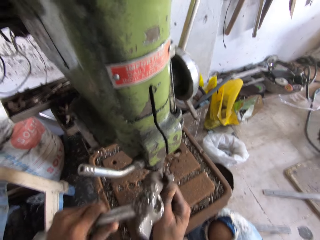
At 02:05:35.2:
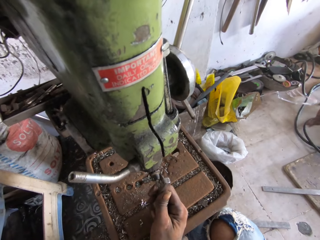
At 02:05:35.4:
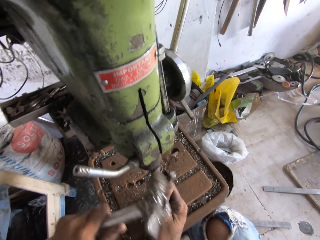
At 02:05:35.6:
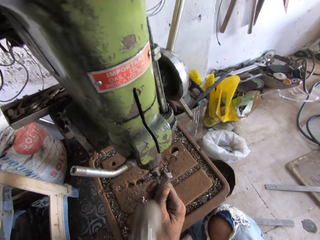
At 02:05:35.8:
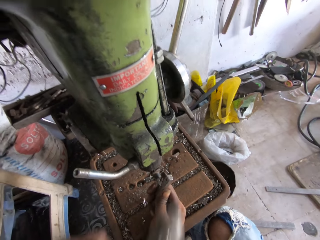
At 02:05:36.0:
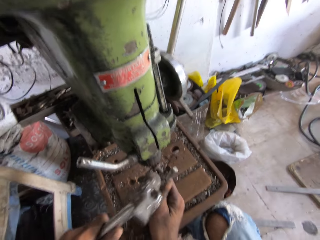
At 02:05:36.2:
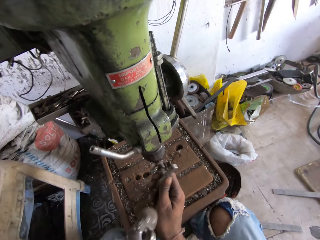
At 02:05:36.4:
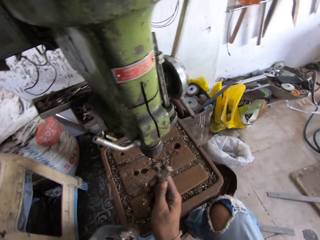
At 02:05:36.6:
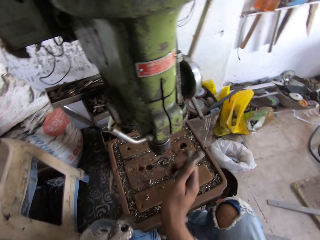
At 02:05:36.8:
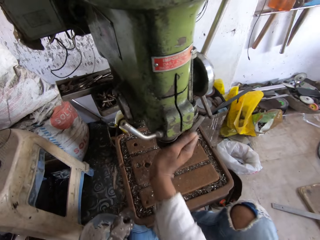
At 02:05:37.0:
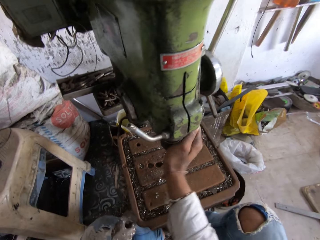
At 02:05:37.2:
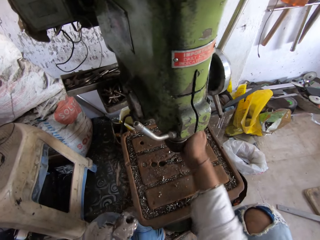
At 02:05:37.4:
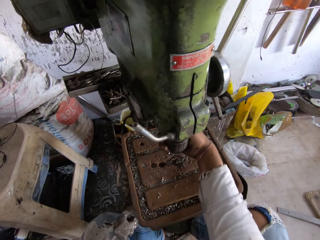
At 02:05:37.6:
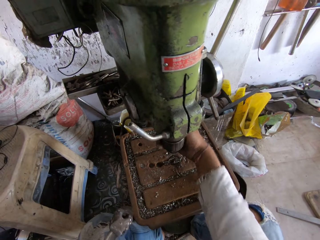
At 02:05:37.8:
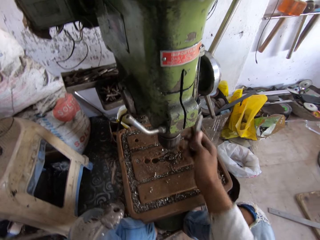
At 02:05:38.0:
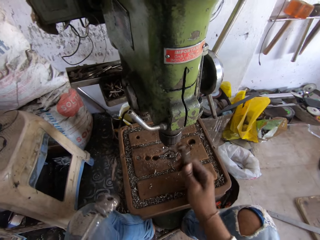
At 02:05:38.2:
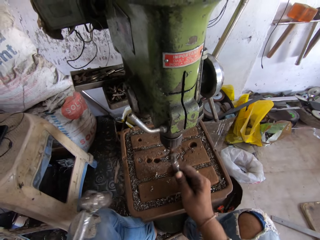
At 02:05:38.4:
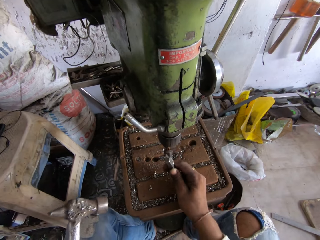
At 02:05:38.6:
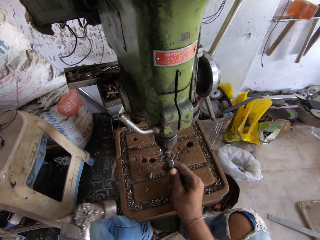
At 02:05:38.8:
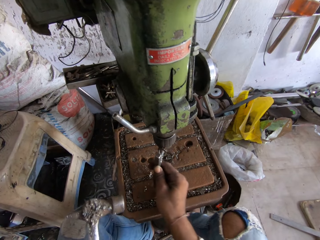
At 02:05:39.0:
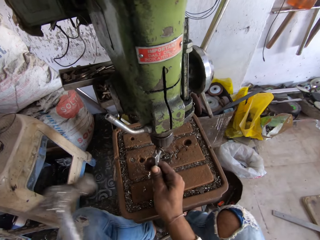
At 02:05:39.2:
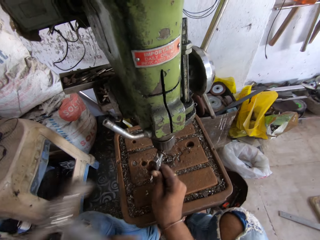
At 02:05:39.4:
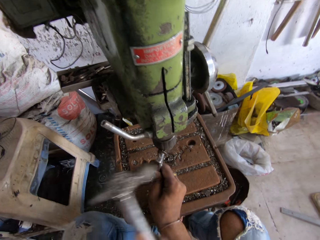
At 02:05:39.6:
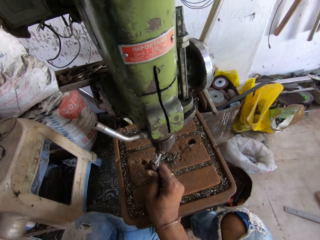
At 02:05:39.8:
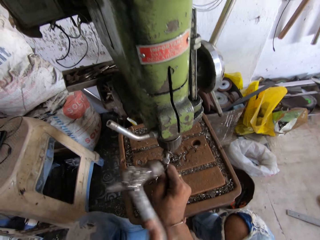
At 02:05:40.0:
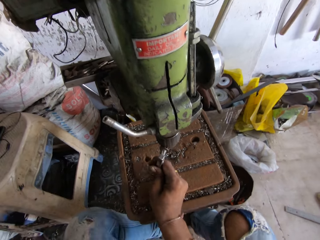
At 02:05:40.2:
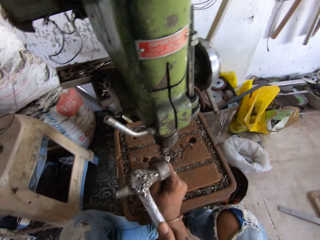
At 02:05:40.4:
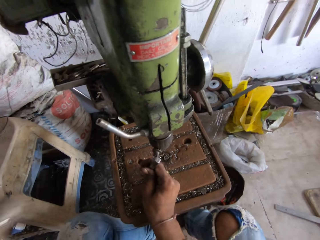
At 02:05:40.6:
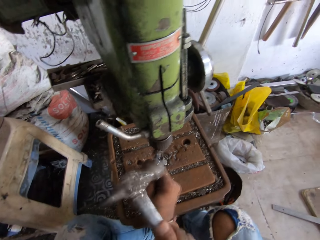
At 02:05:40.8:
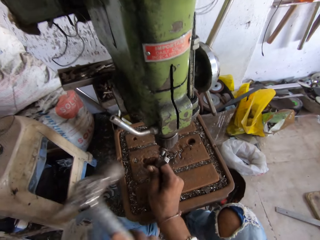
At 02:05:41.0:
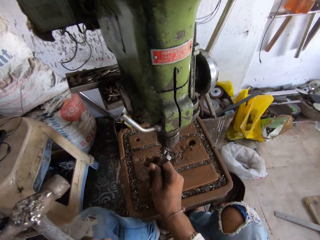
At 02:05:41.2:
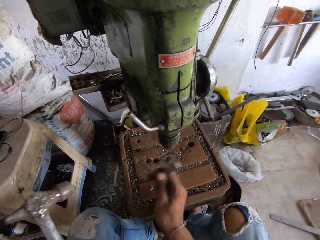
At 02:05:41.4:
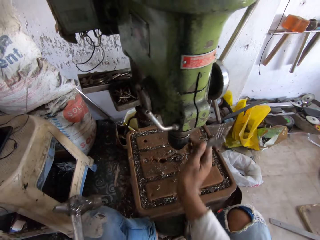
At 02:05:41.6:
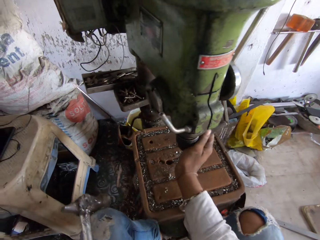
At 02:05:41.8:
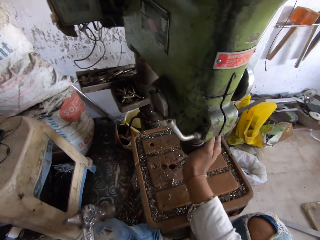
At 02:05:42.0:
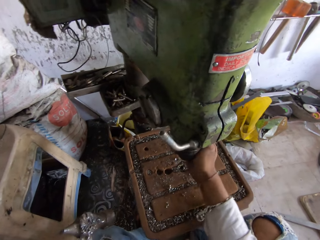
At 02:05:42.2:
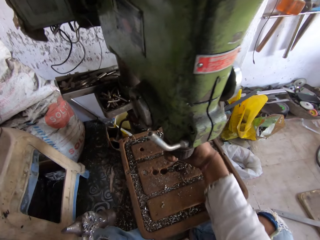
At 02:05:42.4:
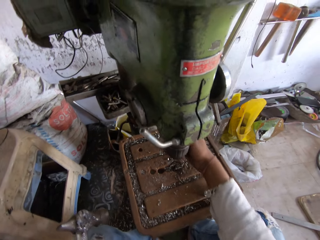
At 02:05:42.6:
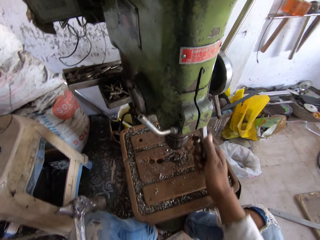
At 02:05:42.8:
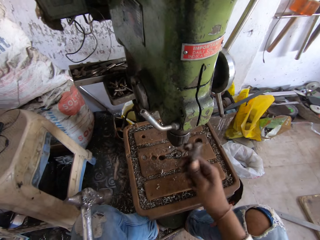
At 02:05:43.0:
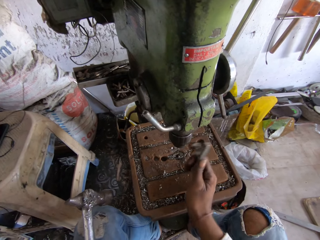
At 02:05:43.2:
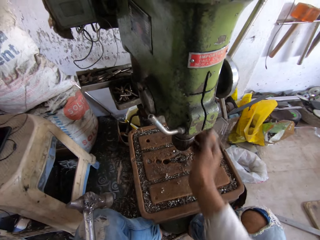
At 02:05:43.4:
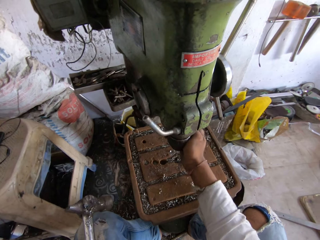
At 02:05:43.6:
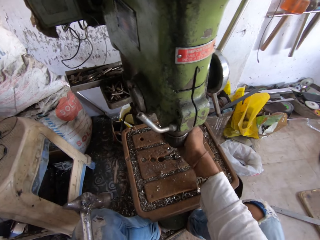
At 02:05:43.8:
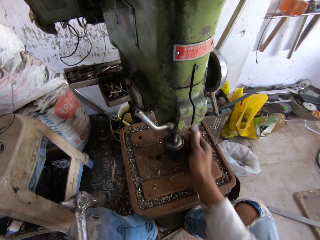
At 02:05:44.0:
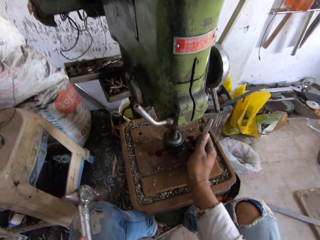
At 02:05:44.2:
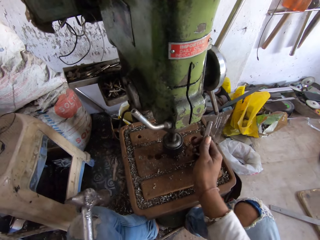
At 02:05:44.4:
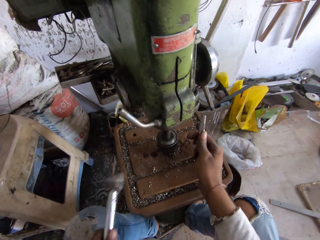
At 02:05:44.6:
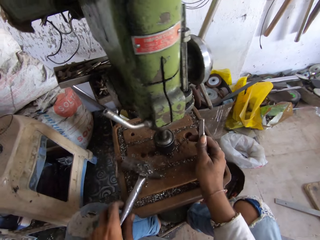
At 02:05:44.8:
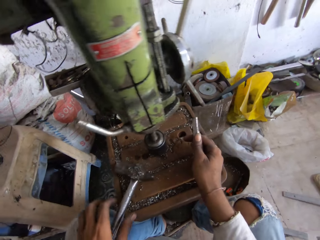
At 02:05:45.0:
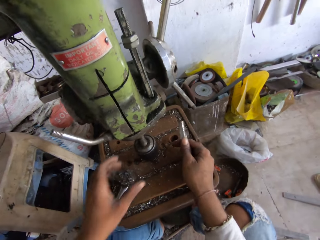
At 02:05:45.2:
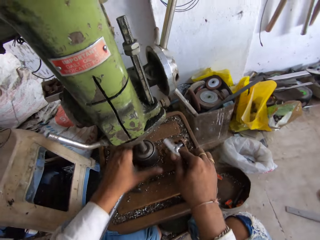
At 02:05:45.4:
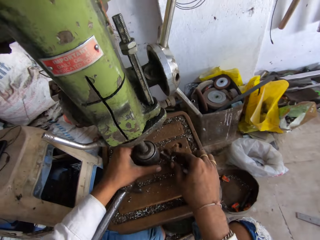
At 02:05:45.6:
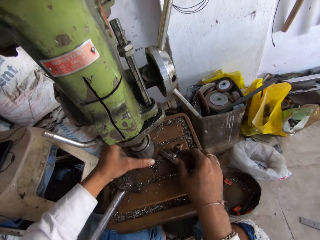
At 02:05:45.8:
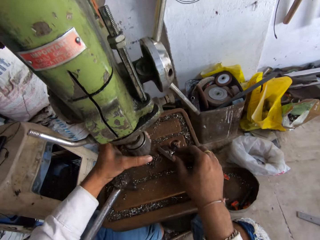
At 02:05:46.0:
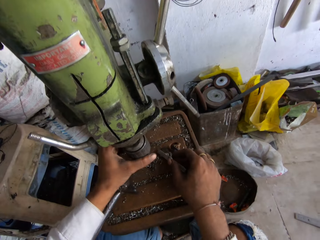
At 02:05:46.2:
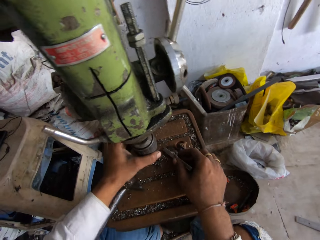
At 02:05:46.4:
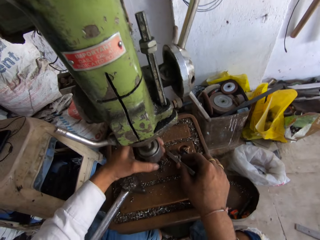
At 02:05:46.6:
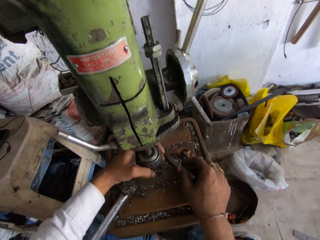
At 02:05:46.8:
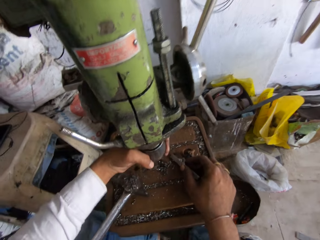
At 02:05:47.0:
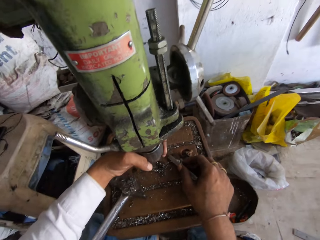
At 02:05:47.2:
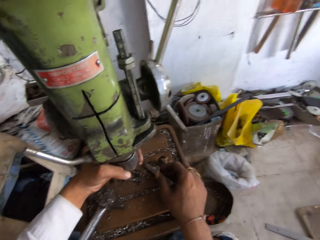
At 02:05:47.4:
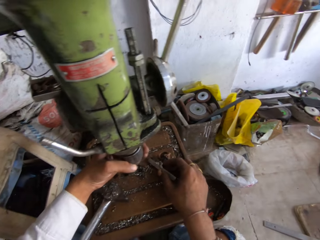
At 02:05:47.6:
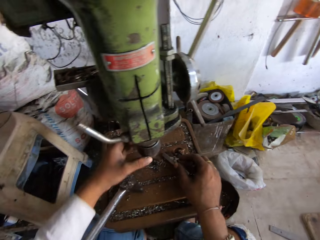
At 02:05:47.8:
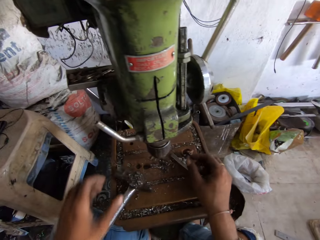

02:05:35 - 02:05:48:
The camera wearer tightens the pillar machine spindle with the right hand. They loosen the machine. They tighten the spindle with the hammer and the bit tightener. They put the metal rod in the machine. They hit the piece of metal with the hammer. They loosen the machine. They tighten the pillar machine spindle with the right hand. They put down the hammer. They adjust the pillar machine spindle with the left hand. They put down the piece of rod. They put something in the machine.

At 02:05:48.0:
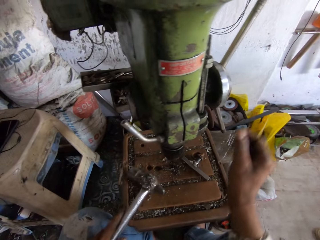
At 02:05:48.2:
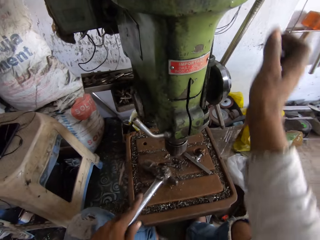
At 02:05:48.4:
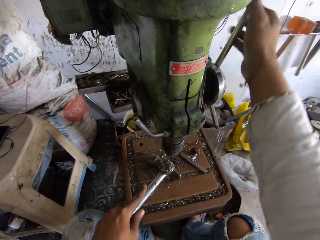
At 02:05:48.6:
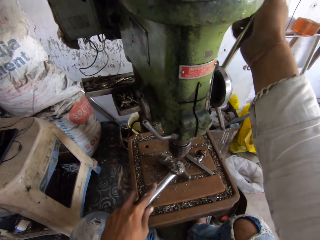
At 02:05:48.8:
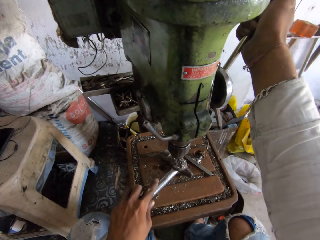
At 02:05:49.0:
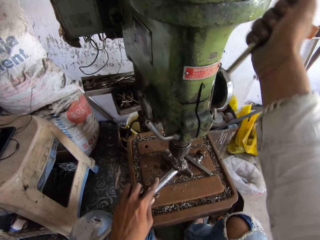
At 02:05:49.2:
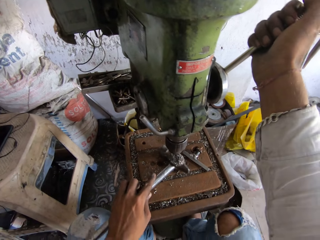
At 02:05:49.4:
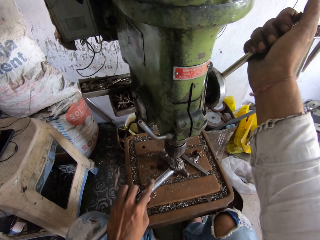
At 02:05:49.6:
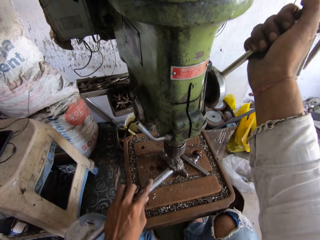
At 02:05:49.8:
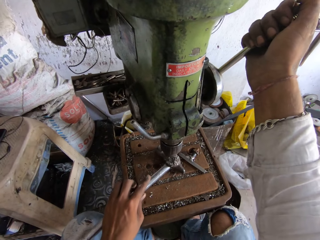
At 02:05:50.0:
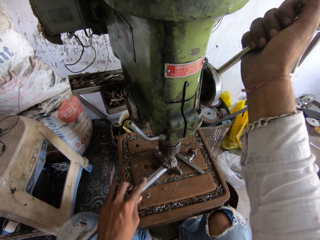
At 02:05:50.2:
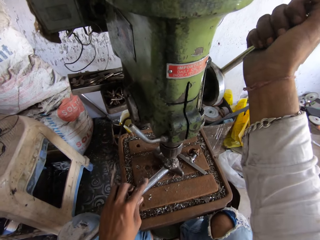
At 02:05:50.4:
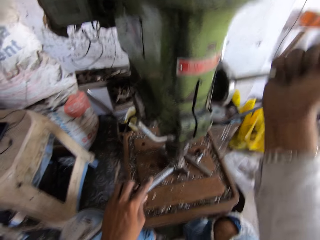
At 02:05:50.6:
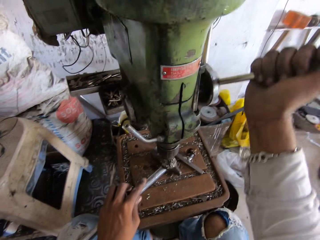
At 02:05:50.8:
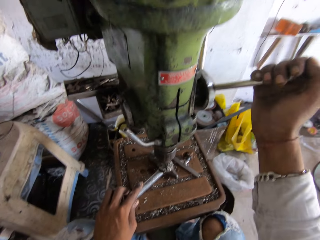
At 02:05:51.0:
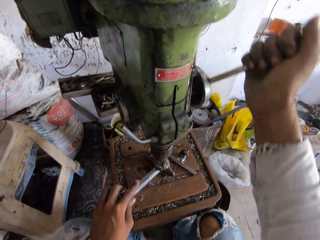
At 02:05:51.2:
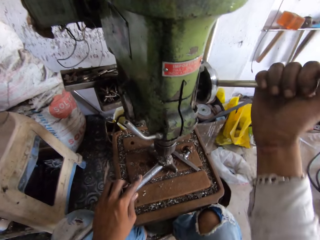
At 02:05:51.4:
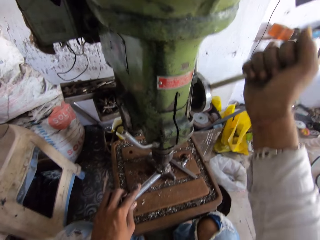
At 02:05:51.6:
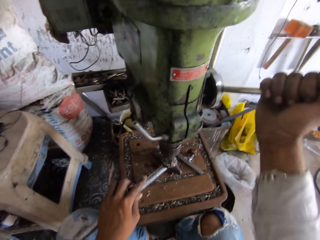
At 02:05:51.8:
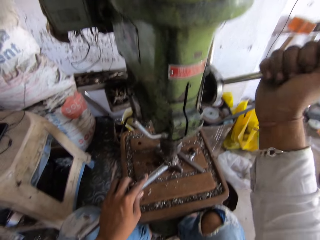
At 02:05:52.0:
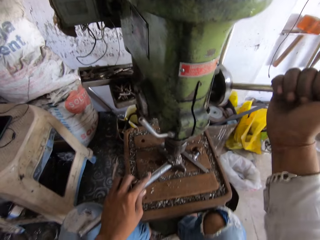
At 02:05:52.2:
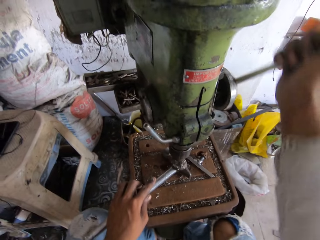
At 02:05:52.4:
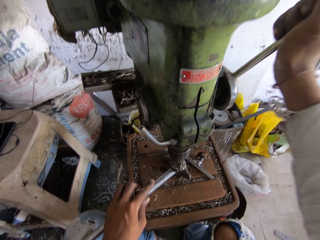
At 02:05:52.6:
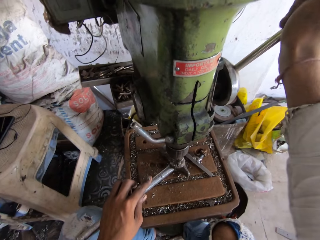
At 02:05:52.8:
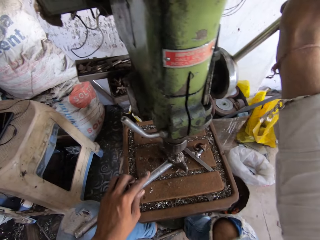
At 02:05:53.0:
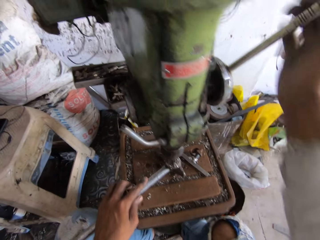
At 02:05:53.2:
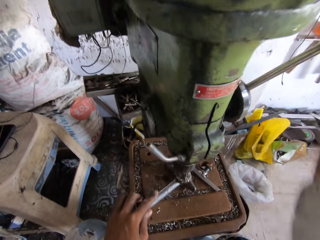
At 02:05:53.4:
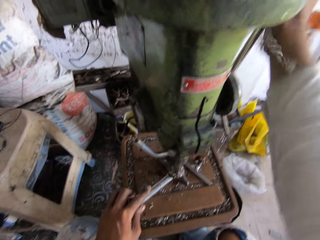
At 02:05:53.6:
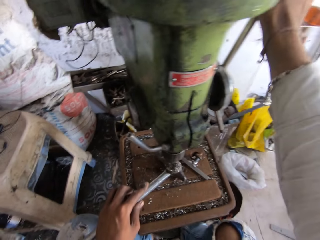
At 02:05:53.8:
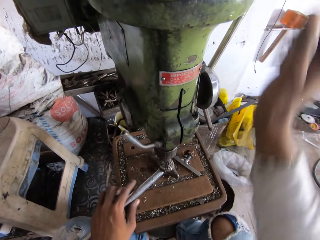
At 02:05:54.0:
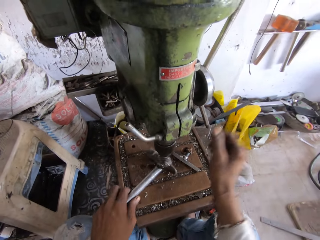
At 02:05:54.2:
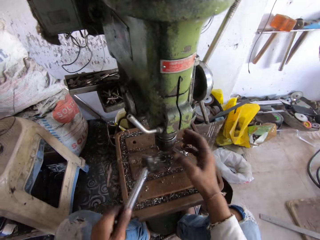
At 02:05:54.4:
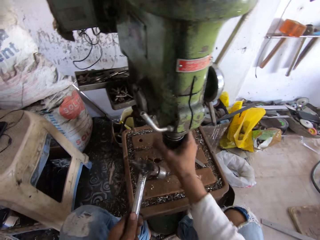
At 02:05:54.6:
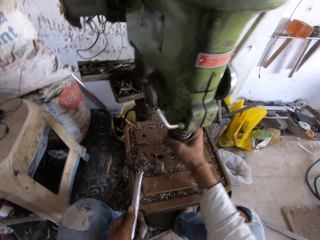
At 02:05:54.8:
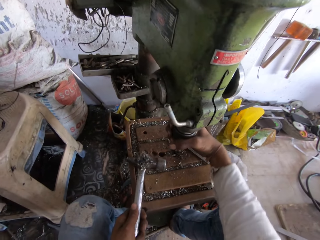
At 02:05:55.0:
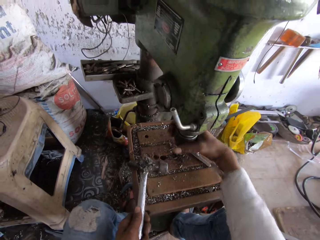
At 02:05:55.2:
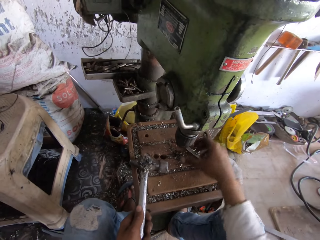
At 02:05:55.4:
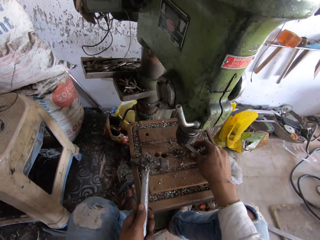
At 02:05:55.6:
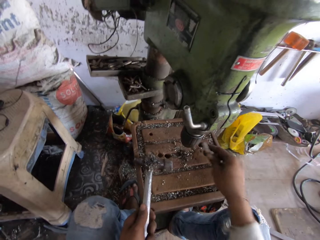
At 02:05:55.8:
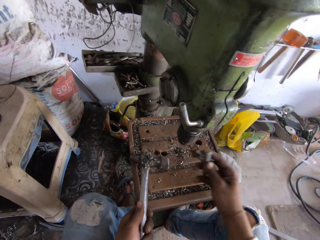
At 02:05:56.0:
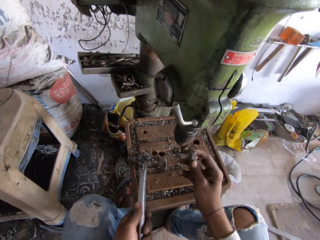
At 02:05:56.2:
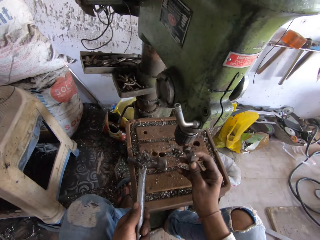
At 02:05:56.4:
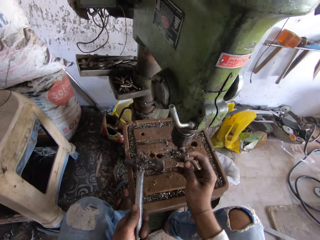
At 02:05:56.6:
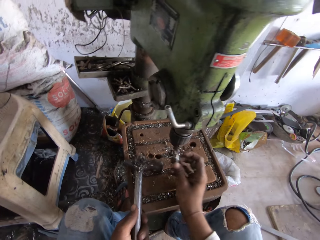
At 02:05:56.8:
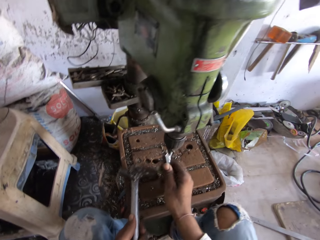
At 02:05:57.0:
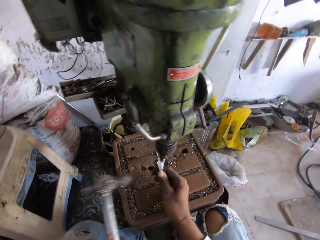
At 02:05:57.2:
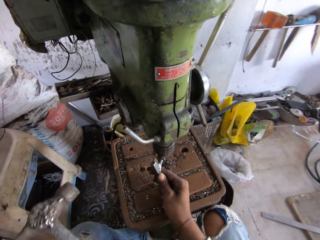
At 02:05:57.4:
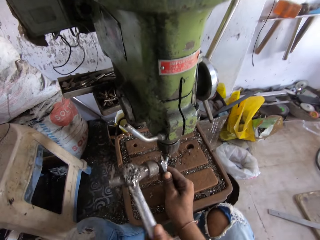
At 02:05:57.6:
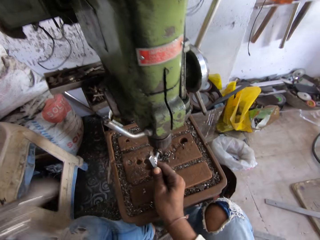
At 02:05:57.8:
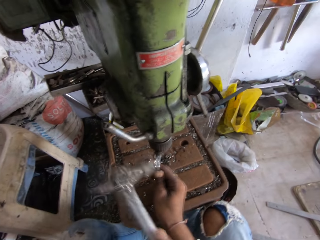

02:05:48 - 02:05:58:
The camera wearer moves the hammer. They rotate the hand feed with the right hand. They pick the hammer from the pillar working table with the left hand. They tighten the pillar machine spindle with the right hand. They take a piece of metal. They put the piece of metal on the machine. They tighten the spindle with the hammer and the bit tightener.
